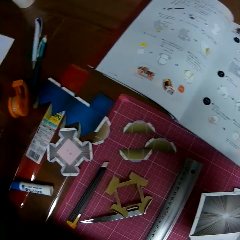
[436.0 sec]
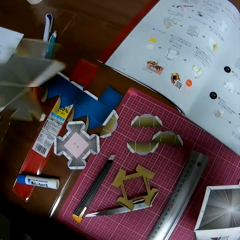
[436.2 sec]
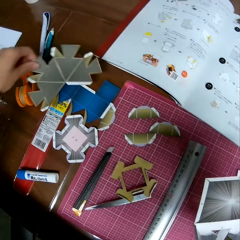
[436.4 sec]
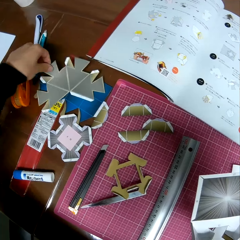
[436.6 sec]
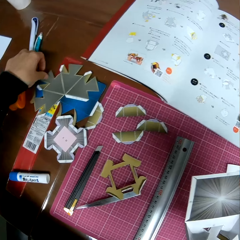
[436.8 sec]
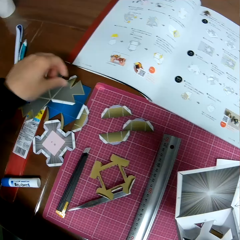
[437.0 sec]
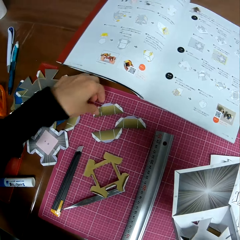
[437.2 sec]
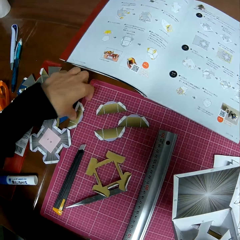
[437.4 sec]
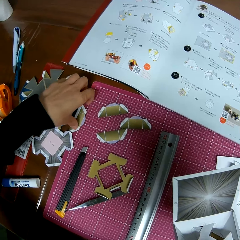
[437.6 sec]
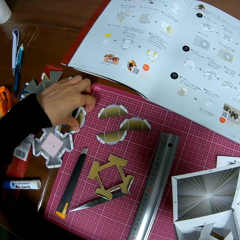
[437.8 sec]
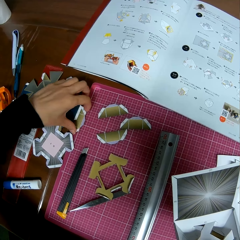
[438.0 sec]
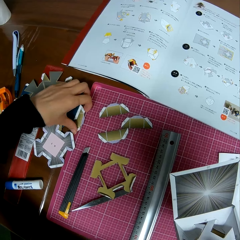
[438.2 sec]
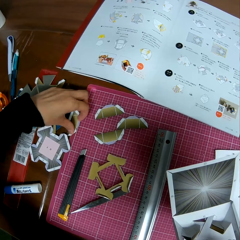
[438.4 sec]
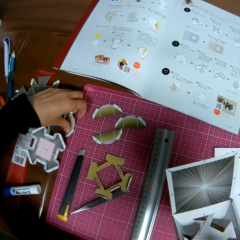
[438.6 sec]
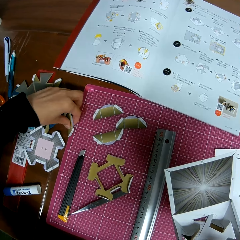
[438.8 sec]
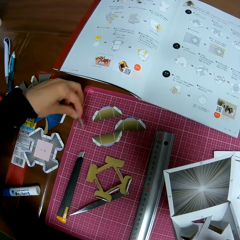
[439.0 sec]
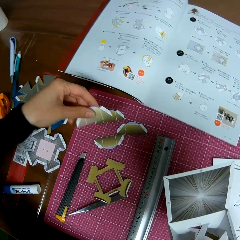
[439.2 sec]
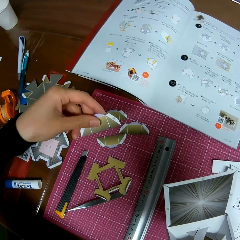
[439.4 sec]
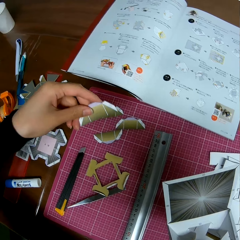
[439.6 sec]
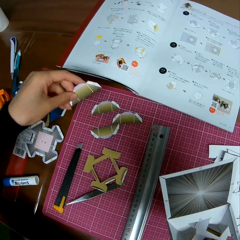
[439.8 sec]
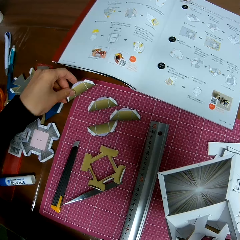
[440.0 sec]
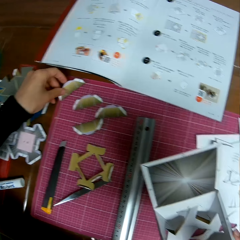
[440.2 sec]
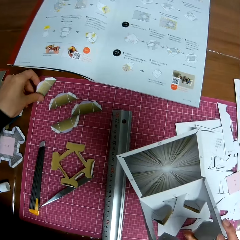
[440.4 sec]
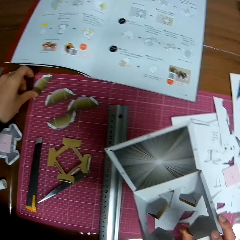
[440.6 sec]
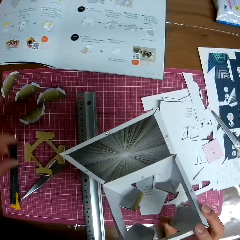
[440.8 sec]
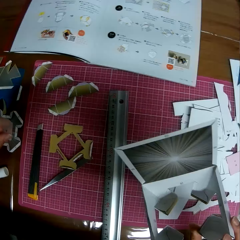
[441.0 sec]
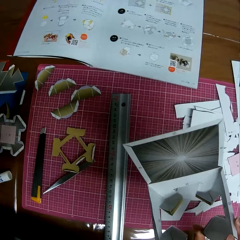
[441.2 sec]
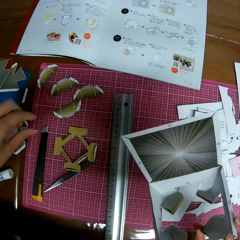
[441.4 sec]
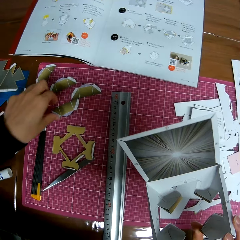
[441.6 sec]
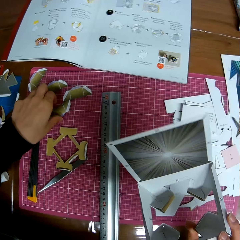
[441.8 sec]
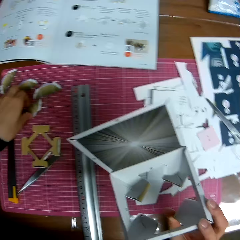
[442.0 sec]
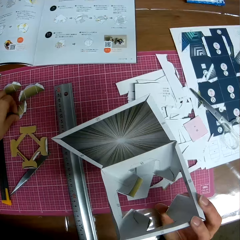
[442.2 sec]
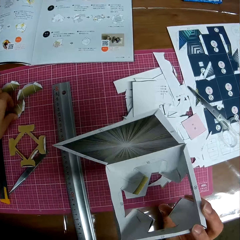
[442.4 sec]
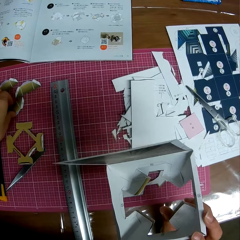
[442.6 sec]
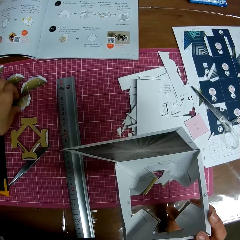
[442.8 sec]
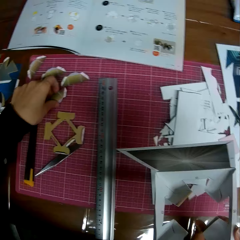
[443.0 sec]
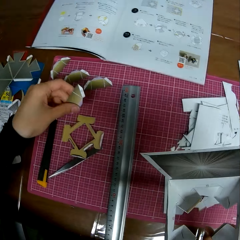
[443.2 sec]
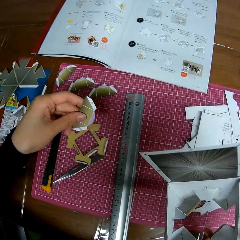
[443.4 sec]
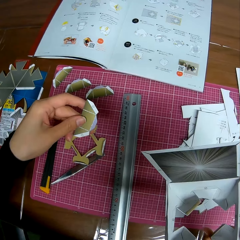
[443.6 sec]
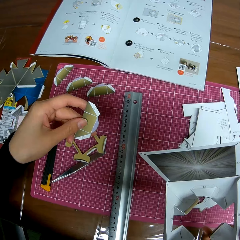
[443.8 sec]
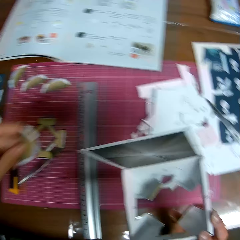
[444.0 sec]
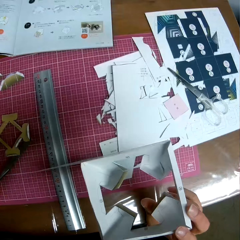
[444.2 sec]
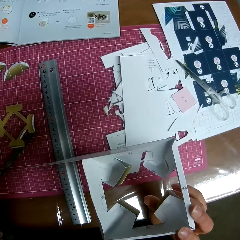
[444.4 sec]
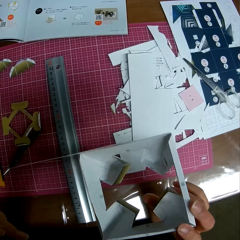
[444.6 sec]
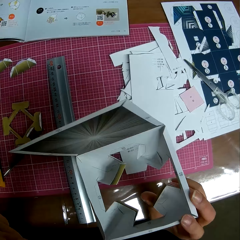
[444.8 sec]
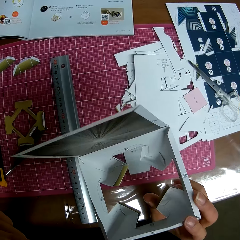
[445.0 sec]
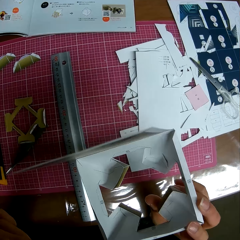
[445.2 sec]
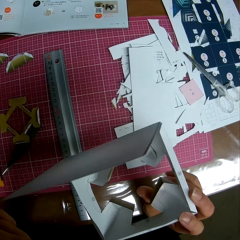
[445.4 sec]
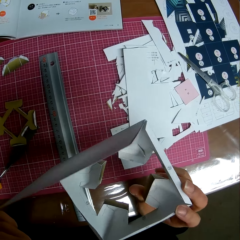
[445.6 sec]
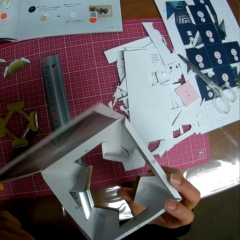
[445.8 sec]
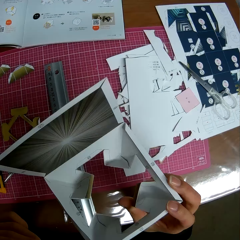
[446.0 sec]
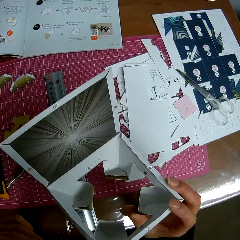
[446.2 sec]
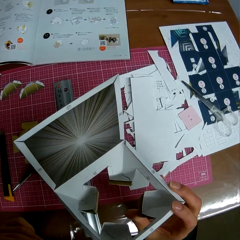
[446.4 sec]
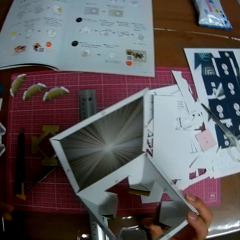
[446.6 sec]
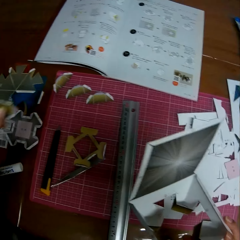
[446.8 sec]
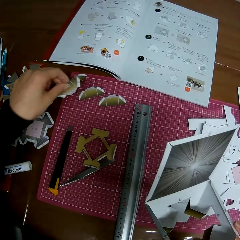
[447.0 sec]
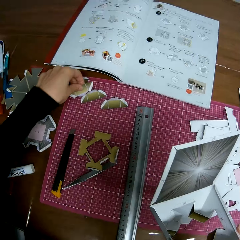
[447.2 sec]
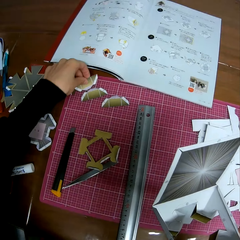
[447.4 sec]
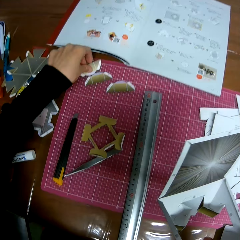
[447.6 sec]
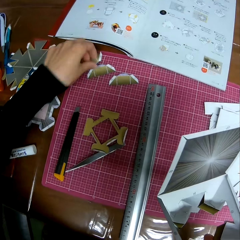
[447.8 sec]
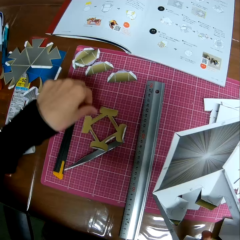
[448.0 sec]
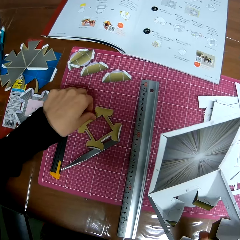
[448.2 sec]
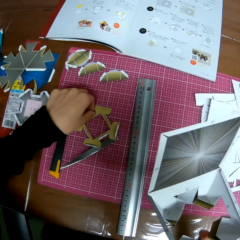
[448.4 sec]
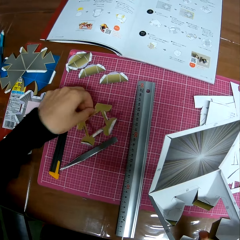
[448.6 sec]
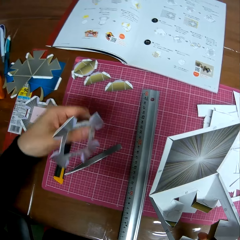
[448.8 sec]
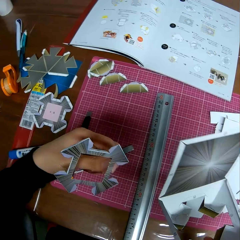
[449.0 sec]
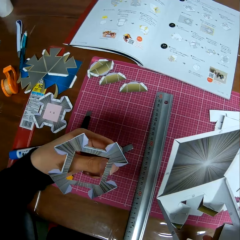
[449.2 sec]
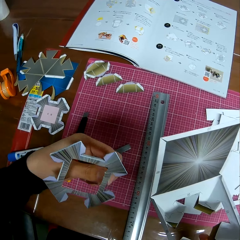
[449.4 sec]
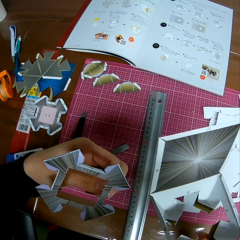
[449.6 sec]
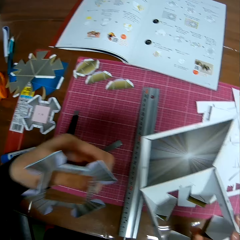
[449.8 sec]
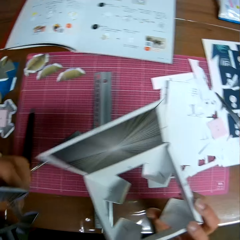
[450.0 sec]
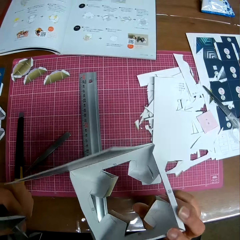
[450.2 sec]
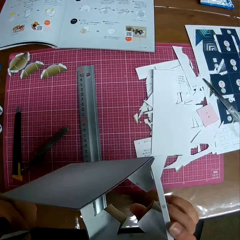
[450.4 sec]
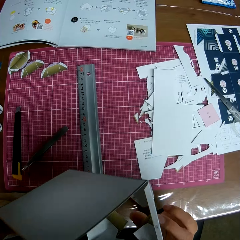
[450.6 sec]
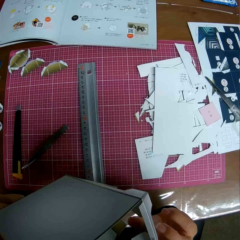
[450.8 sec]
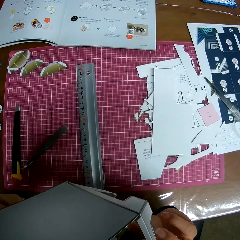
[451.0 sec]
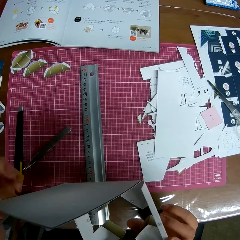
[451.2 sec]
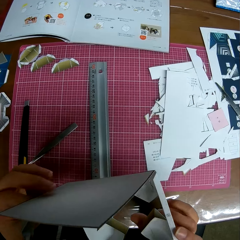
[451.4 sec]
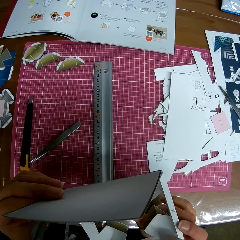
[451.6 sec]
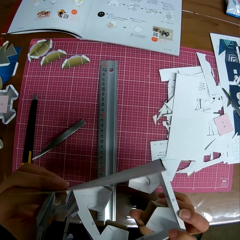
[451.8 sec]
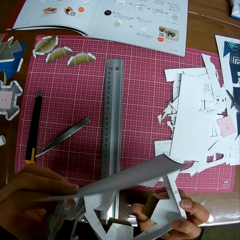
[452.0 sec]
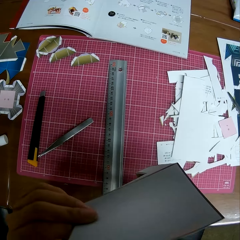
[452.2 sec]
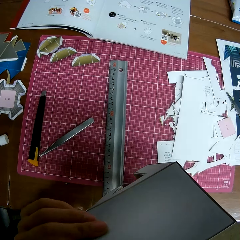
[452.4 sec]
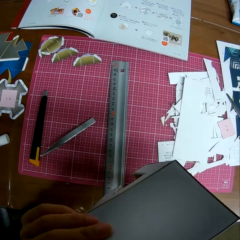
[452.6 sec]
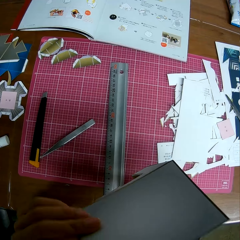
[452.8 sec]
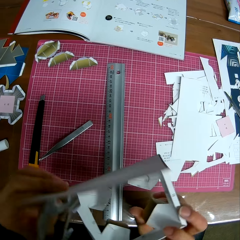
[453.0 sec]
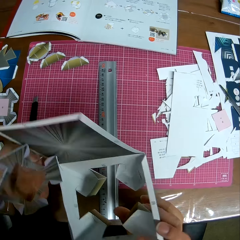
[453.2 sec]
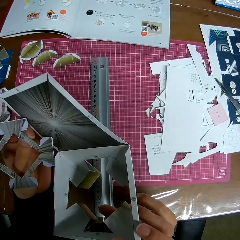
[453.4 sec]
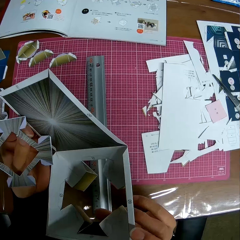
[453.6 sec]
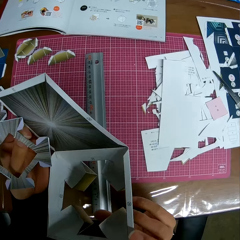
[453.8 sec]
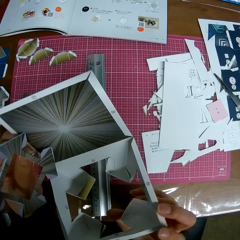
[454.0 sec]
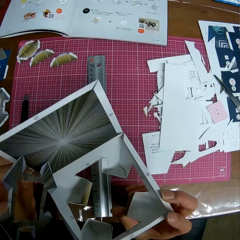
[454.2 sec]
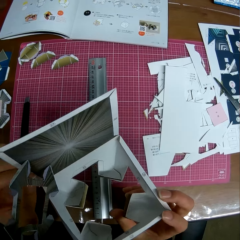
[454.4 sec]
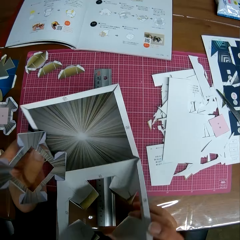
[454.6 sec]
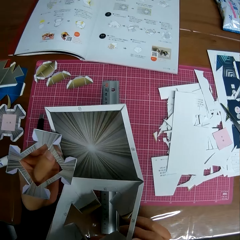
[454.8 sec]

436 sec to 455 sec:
The camera wearer drops the paper craft or paper model on the table. He picks up another paper craft from the table. He looks at the paper model. He drops the paper craft on the table. He picks up another paper craft from the table. He touches the paper model. He looks at the paper model. He looks at the paper craft in his right hand. He drops the paper craft on the table. He picks up another paper craft from the table. He looks at the paper craft in his left hand. He checks the edges of the paper craft in his right hand. He looks at the model.

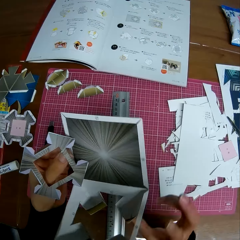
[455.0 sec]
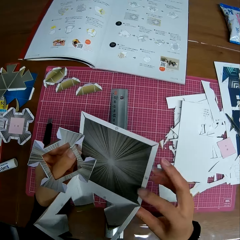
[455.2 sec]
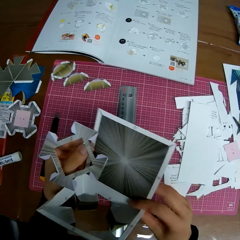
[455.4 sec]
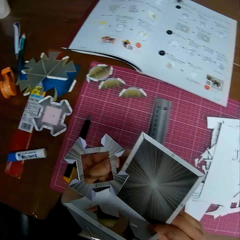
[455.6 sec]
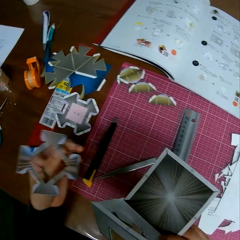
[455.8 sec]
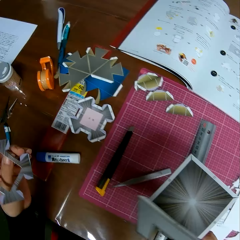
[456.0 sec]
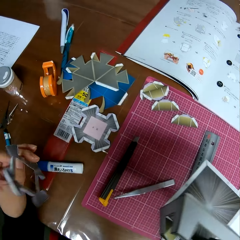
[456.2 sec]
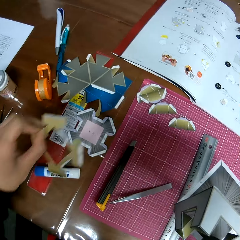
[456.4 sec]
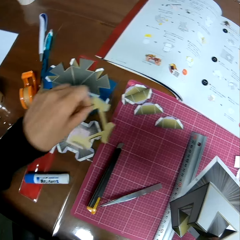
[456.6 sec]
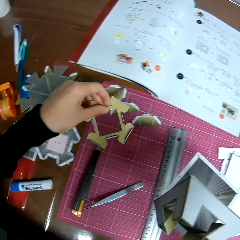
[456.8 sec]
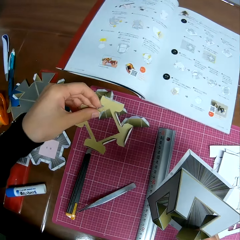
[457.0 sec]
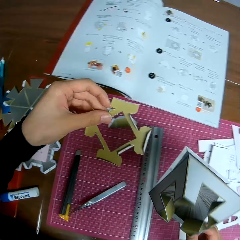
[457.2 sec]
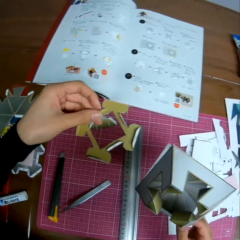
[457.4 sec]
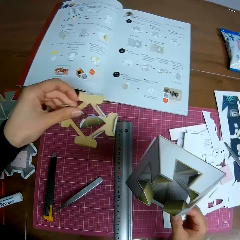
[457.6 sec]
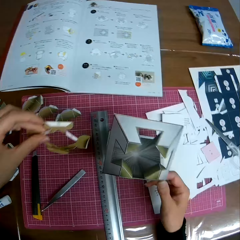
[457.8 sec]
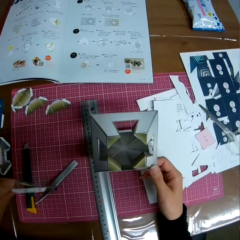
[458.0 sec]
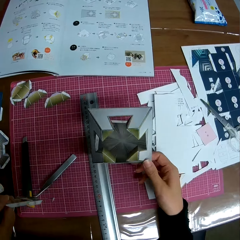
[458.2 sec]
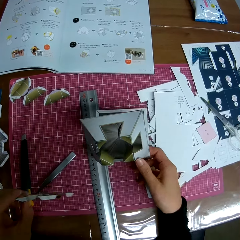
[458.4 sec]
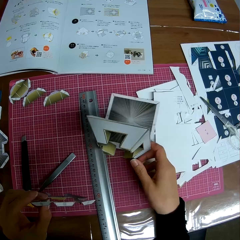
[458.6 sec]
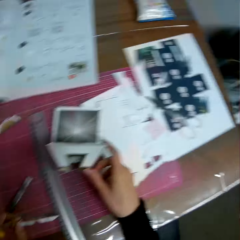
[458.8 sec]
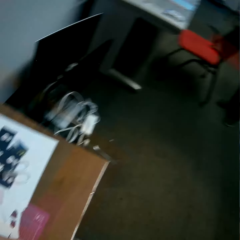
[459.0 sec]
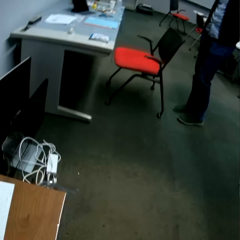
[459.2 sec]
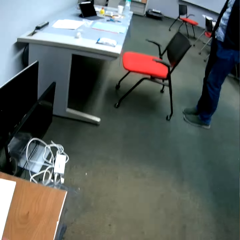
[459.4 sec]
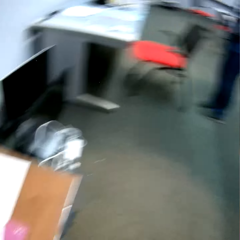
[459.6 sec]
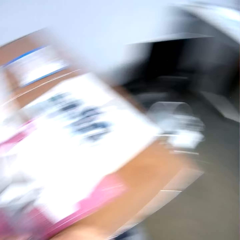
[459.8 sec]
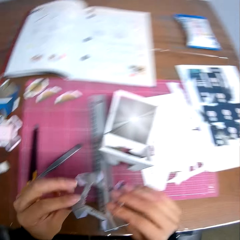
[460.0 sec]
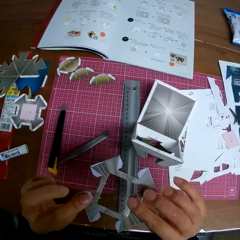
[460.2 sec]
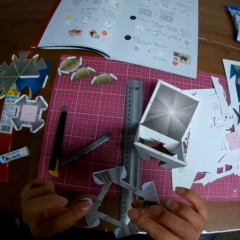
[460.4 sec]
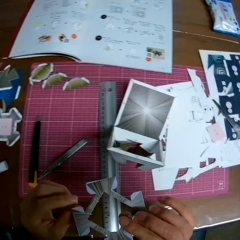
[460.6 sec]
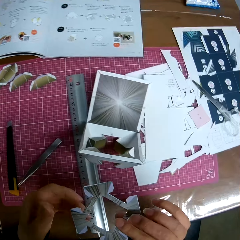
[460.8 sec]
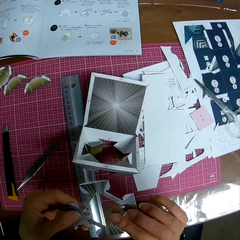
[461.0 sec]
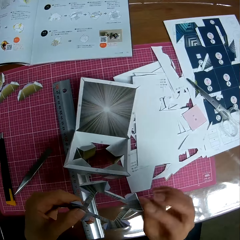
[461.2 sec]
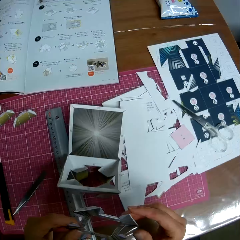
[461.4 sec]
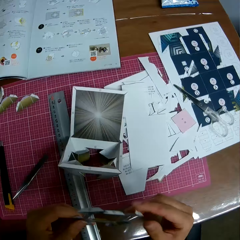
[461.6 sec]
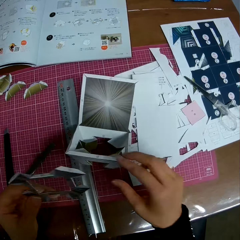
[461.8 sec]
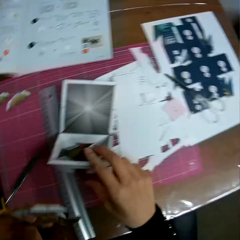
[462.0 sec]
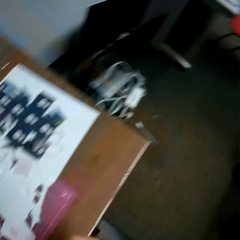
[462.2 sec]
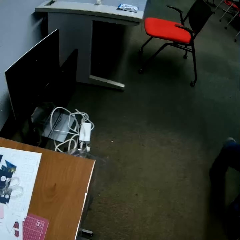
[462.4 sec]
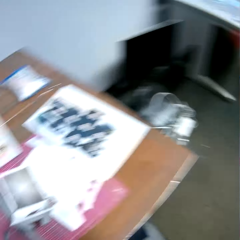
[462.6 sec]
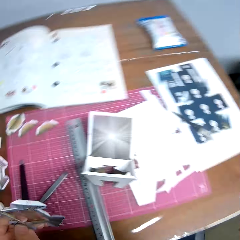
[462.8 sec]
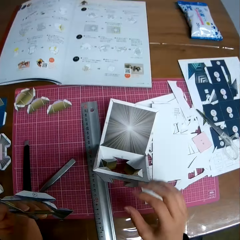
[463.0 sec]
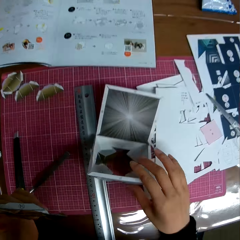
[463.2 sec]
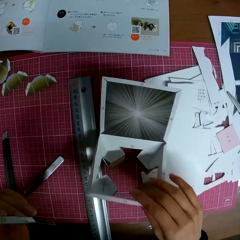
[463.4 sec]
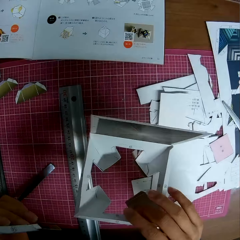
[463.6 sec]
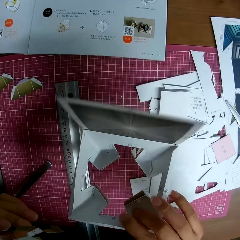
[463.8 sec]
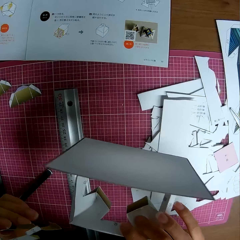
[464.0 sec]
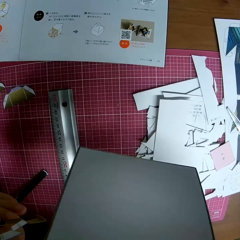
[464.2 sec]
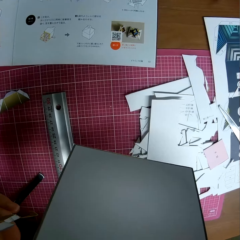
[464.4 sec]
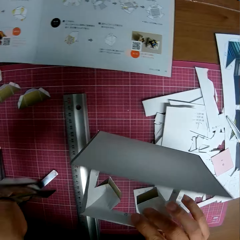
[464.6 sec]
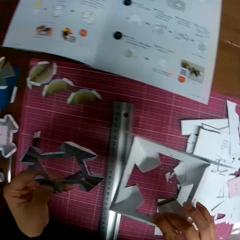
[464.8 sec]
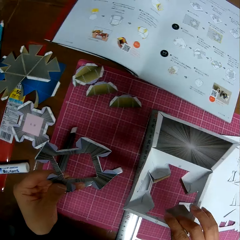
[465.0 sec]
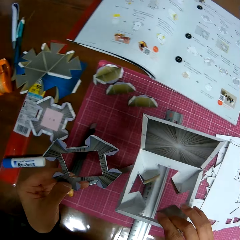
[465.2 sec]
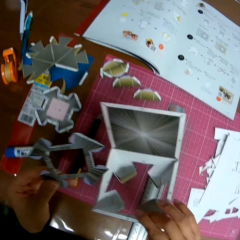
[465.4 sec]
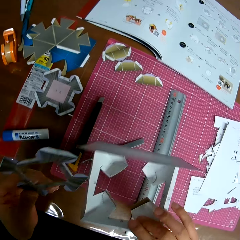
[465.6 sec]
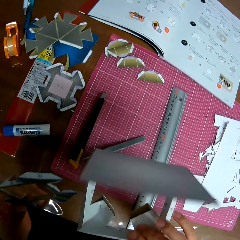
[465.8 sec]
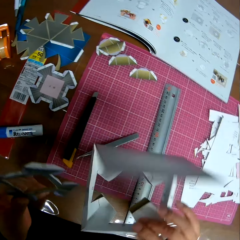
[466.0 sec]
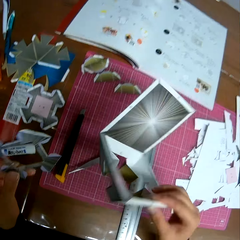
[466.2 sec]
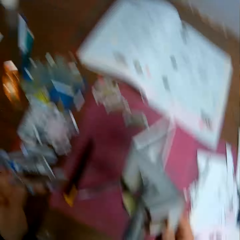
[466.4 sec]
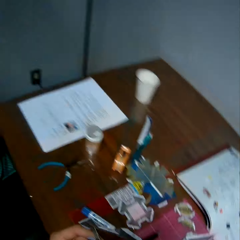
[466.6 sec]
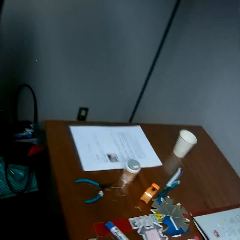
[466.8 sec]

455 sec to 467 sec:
The camera wearer looks at the paper model. He drops the paper craft on the table with his right hand. He looks at a man on another table on his right. The man appears. The camera wearer checks the paper craft in his hands. He holds the paper model. He interacts with the man. He turns to his right. He picks up the paper craft from the table with his right hand. He looks at the model.
